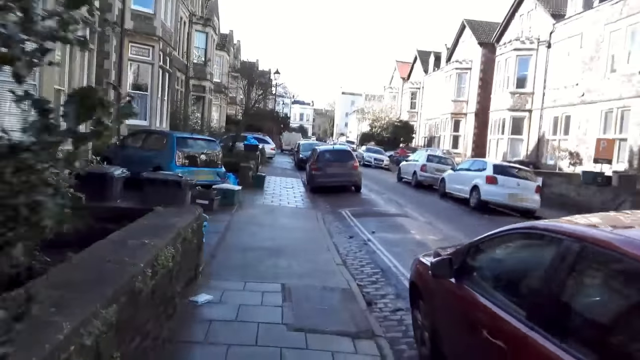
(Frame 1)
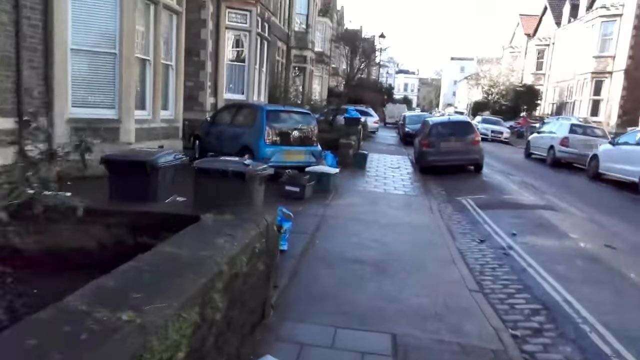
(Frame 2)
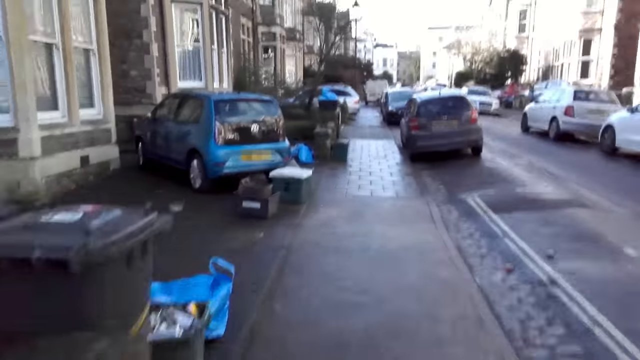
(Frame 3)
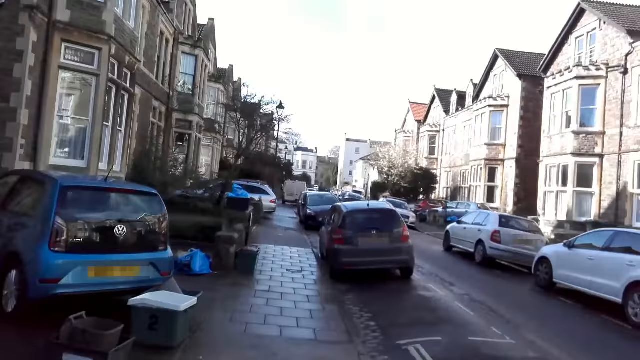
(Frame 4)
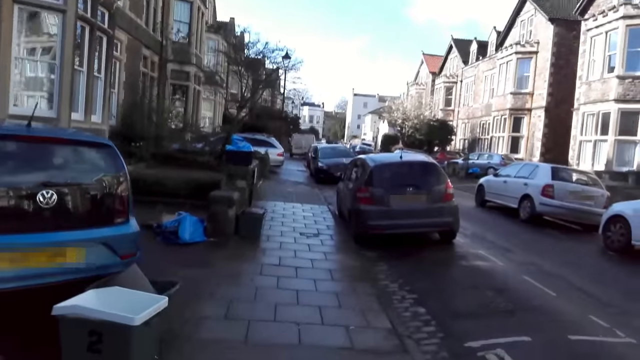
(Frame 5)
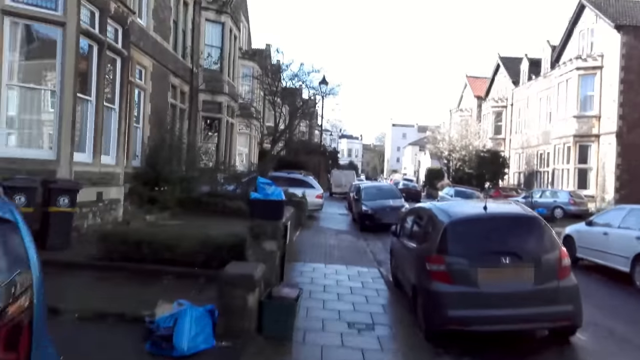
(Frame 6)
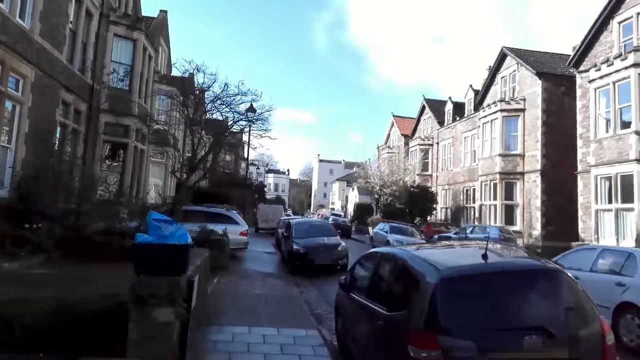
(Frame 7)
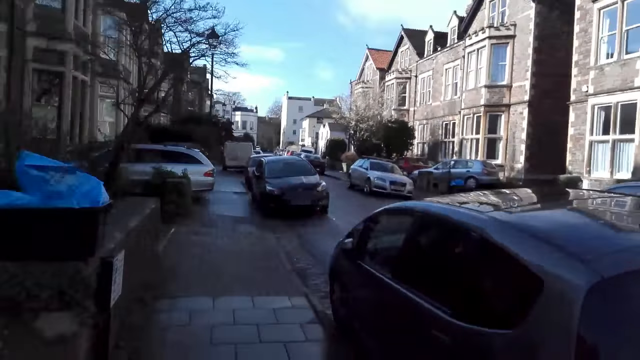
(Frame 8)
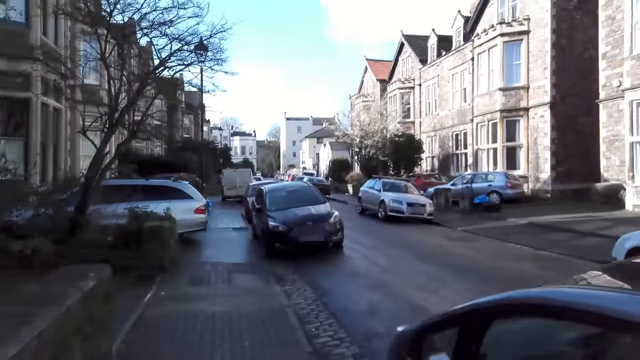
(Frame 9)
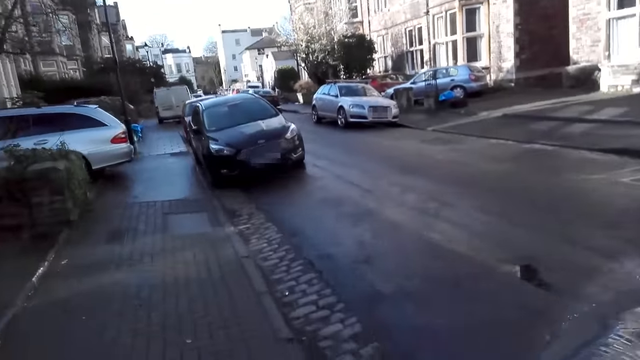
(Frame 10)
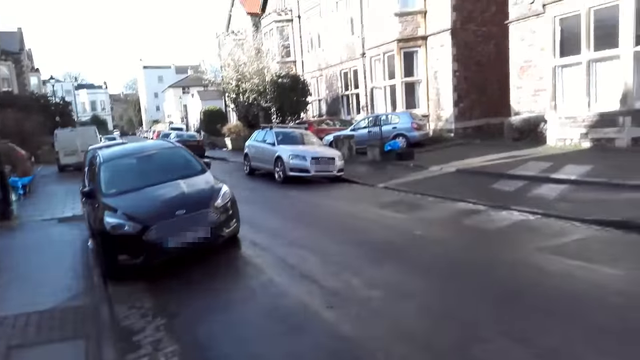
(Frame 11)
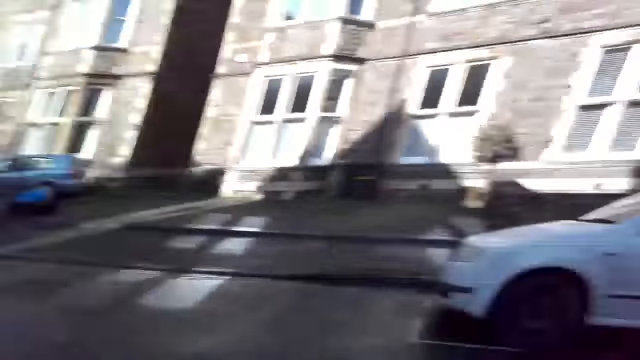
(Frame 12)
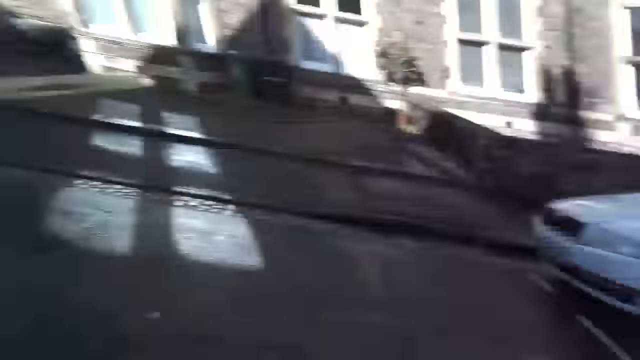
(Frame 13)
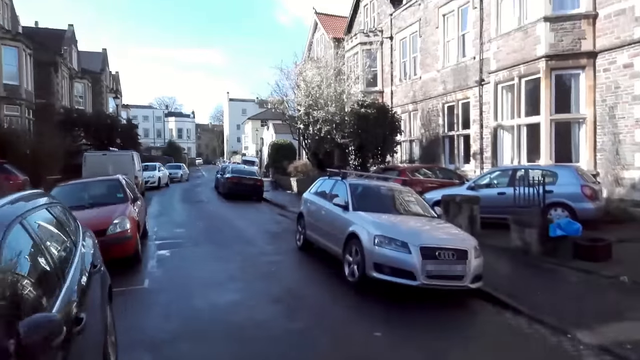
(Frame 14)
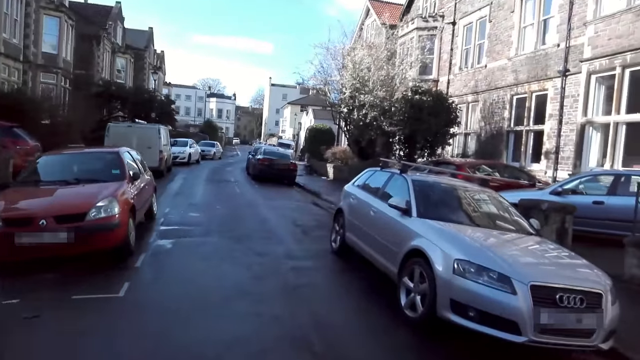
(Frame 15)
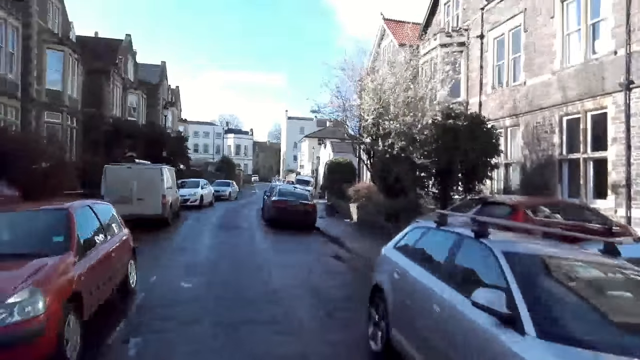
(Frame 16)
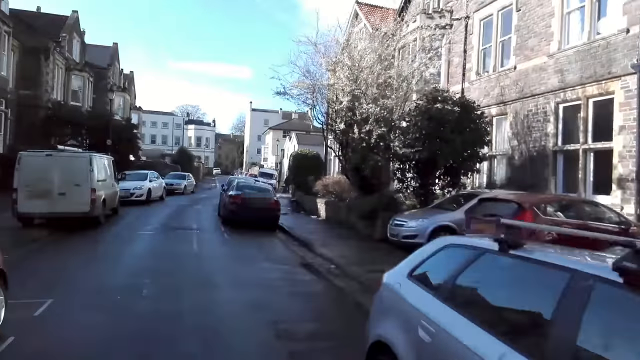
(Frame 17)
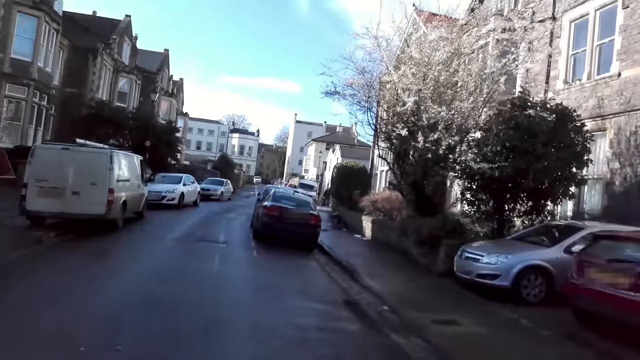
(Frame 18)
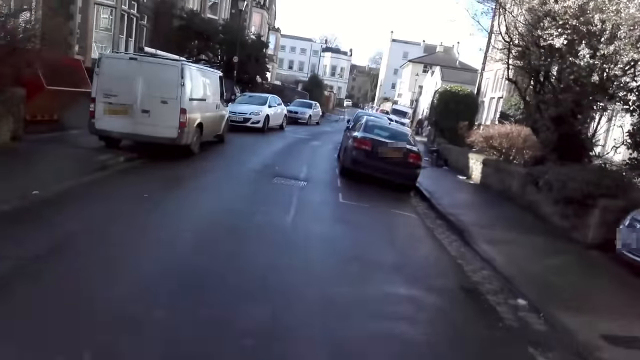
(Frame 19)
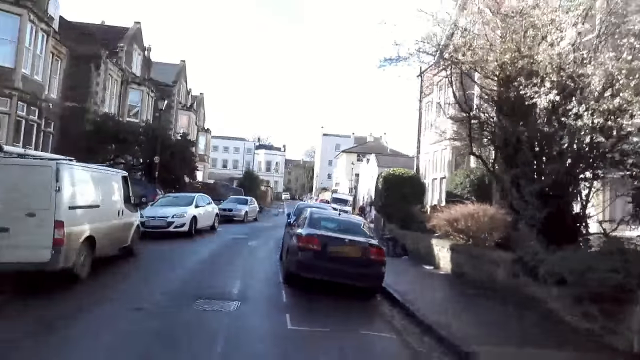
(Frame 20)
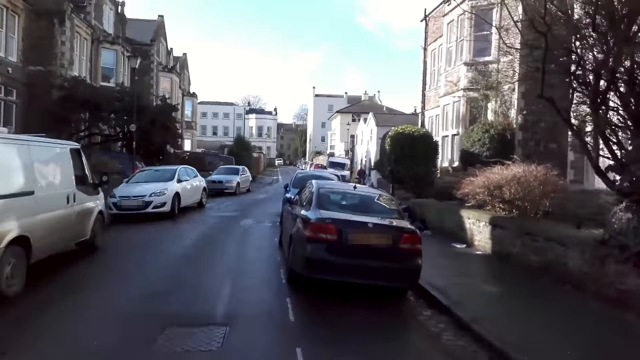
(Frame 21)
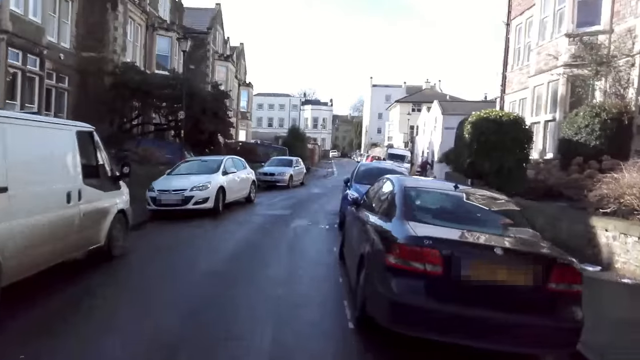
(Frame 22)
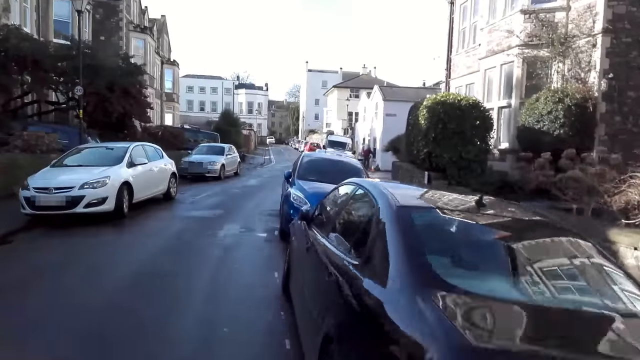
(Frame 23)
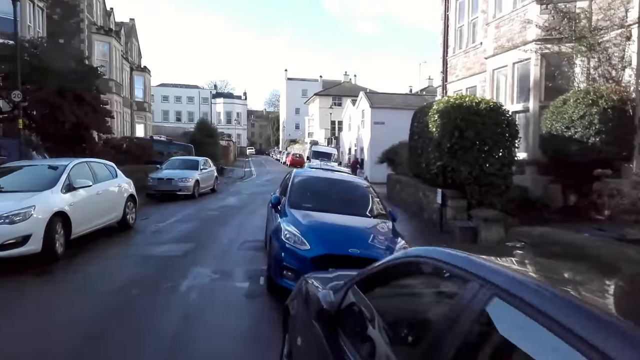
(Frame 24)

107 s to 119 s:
The camera wearer looks back. They run on the road.

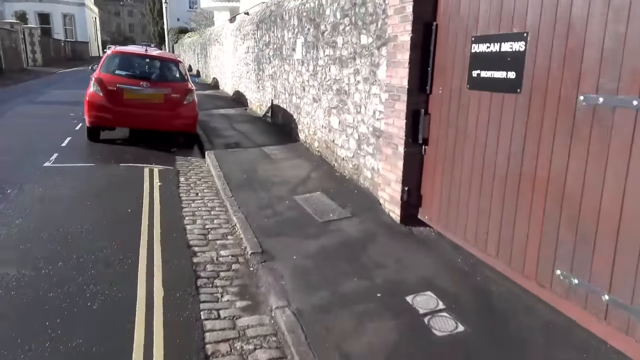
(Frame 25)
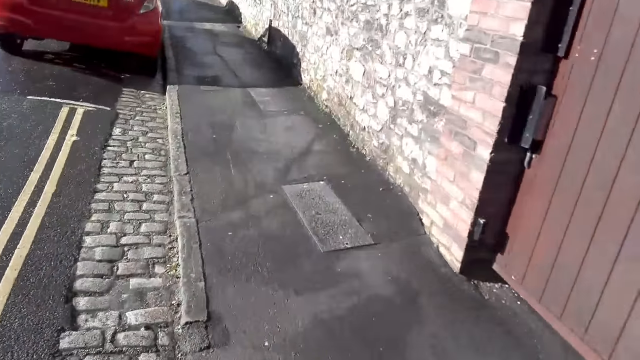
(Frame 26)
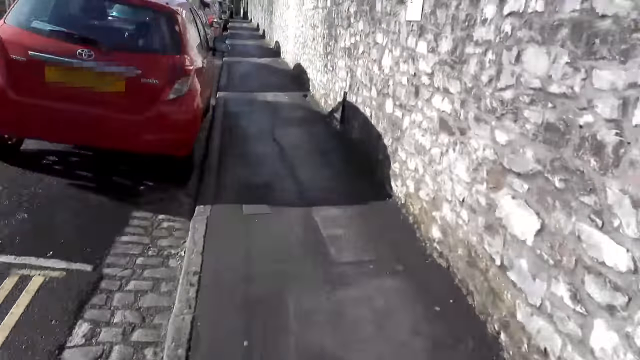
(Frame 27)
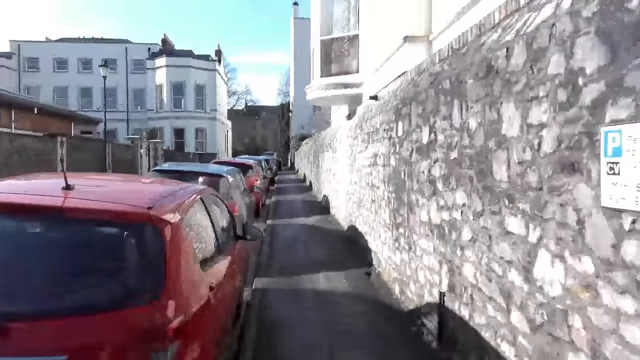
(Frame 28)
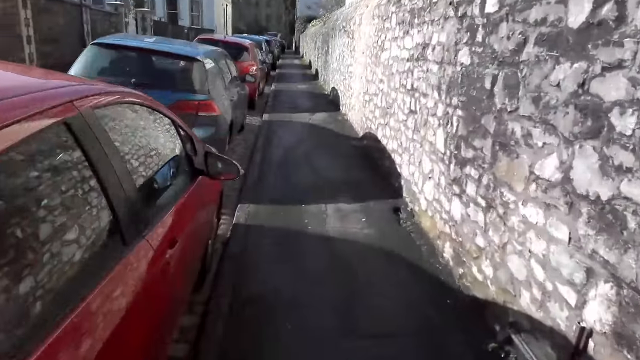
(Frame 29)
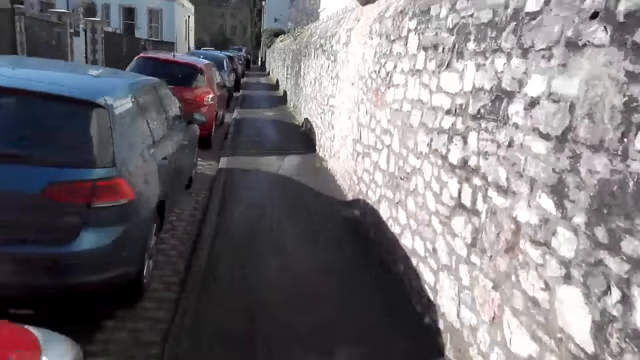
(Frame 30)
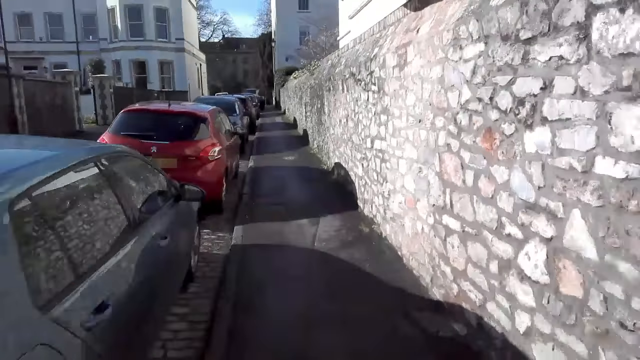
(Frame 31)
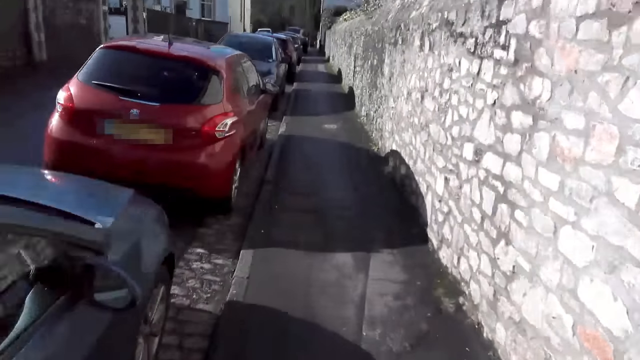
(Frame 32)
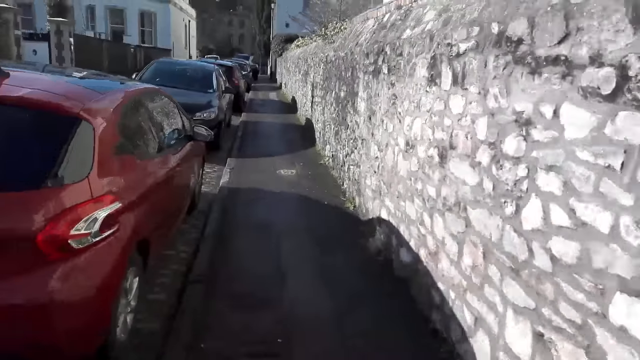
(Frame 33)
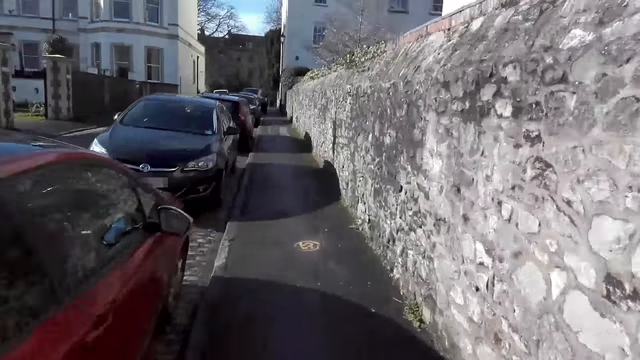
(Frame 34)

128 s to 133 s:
The camera wearer runs on the pavement.

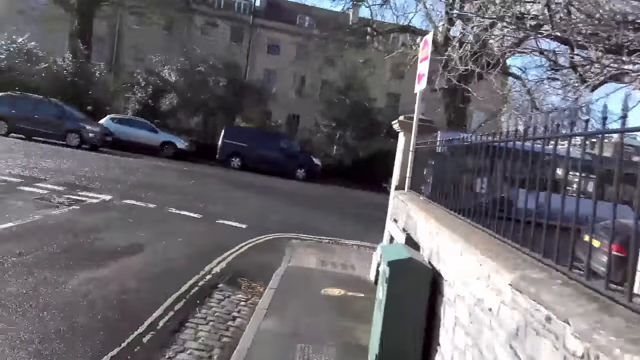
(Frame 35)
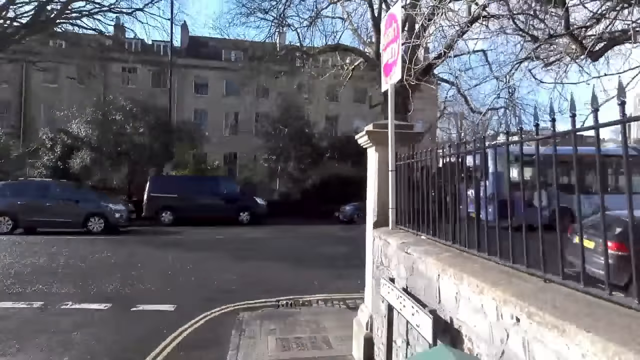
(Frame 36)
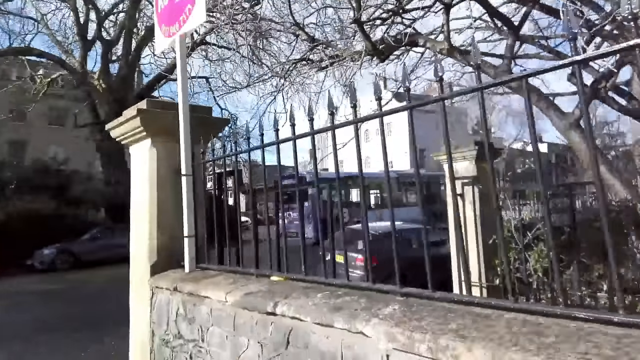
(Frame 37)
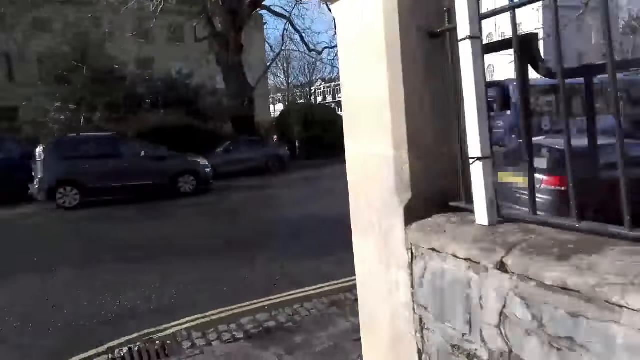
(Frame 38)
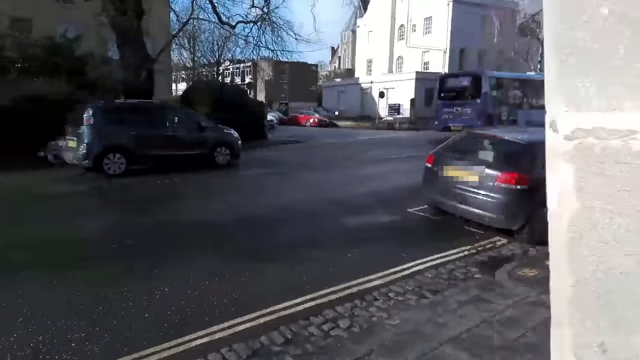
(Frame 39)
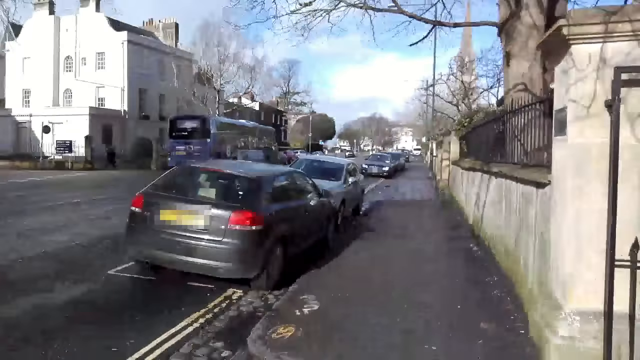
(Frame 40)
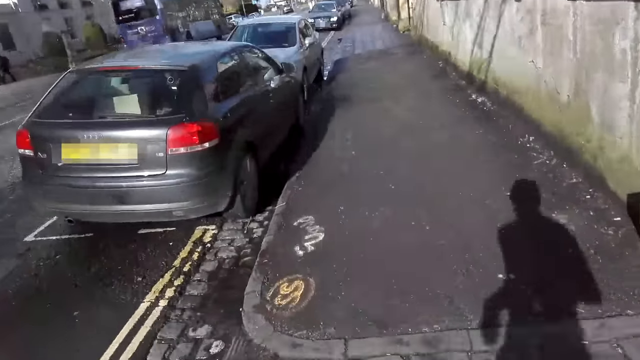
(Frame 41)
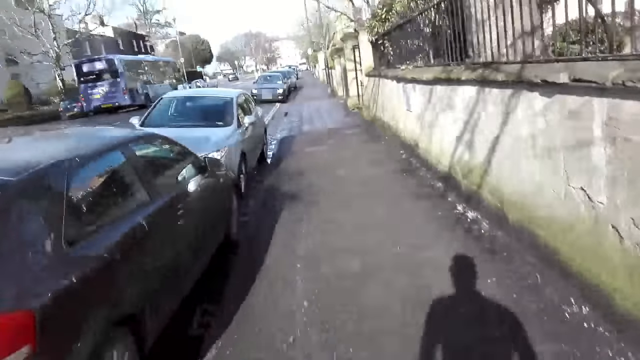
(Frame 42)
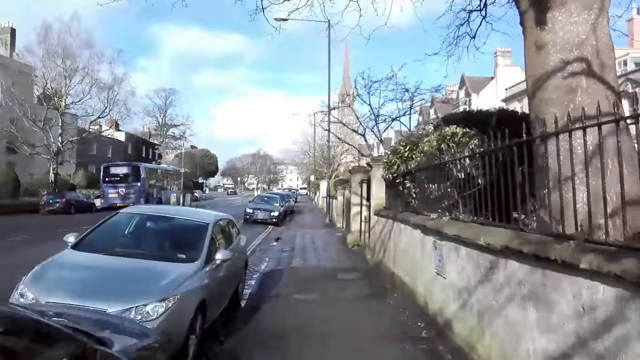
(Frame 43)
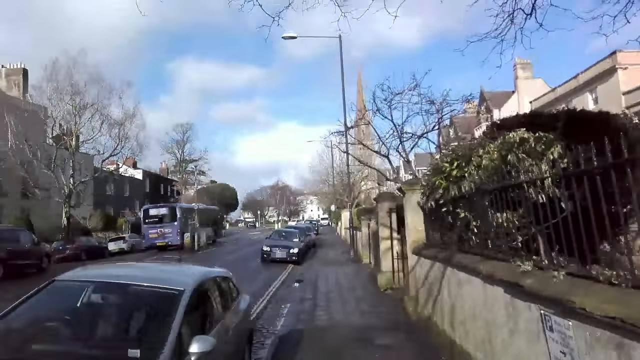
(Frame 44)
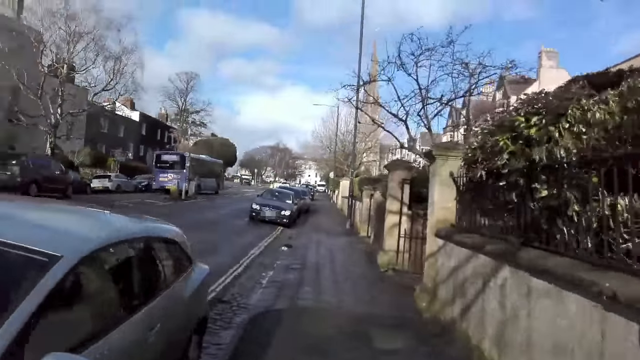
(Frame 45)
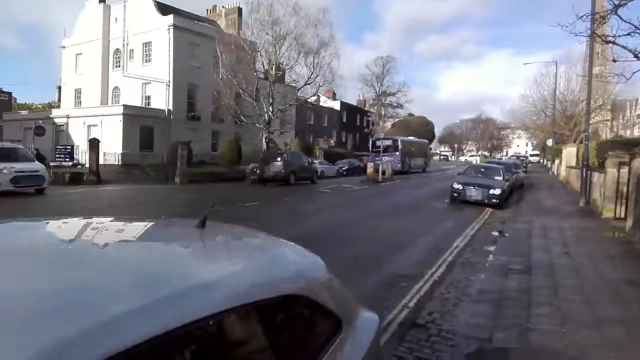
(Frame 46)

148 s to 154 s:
The camera wearer turns on the right side of the street.
